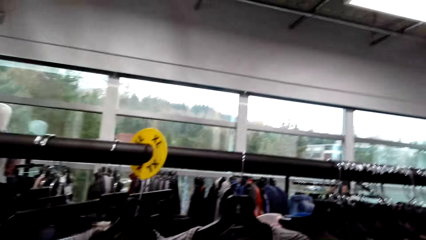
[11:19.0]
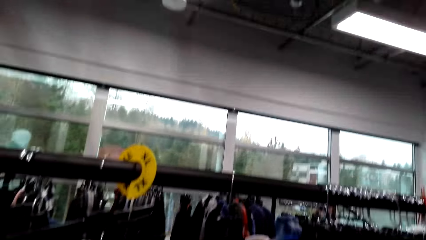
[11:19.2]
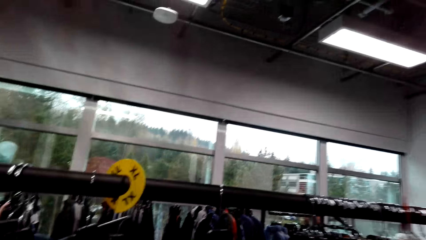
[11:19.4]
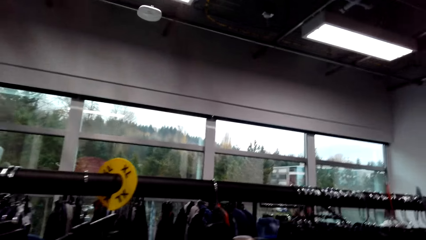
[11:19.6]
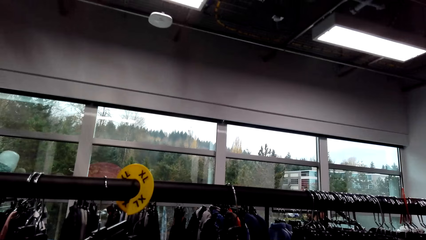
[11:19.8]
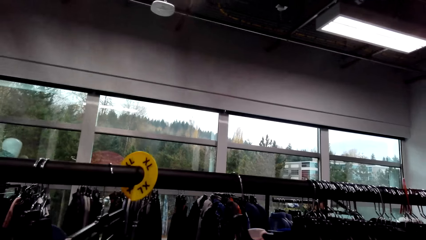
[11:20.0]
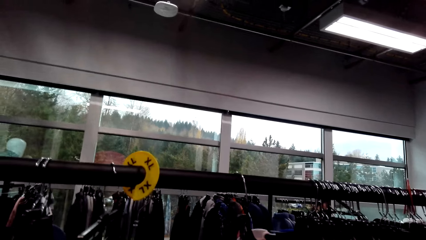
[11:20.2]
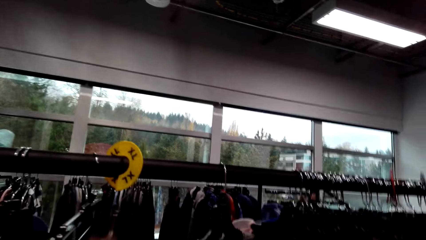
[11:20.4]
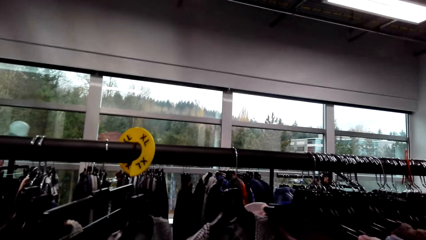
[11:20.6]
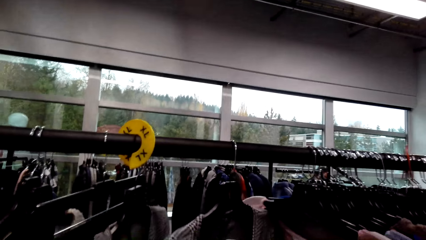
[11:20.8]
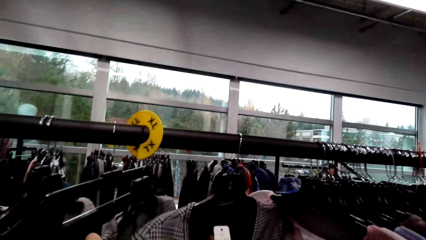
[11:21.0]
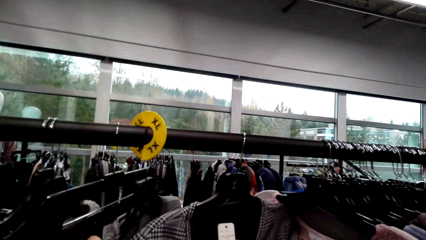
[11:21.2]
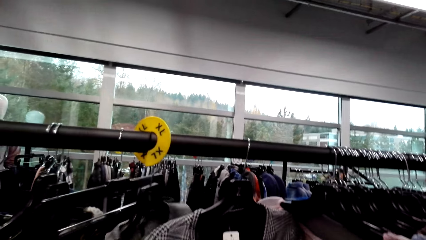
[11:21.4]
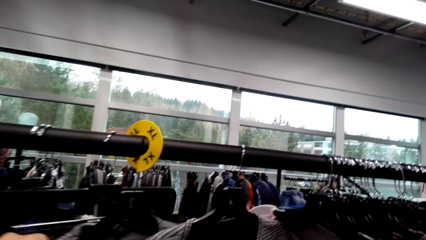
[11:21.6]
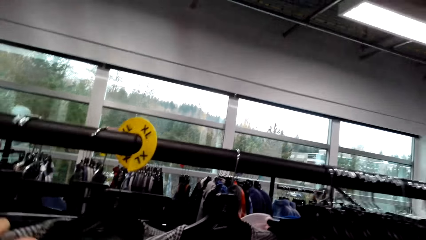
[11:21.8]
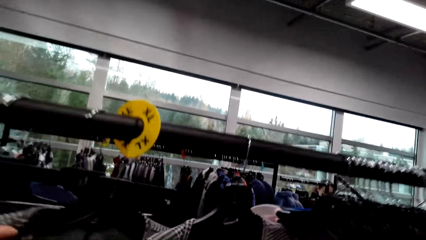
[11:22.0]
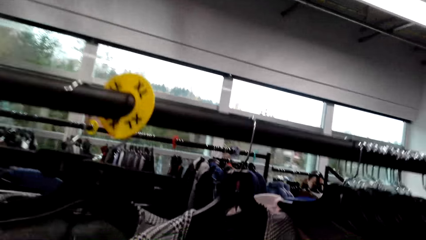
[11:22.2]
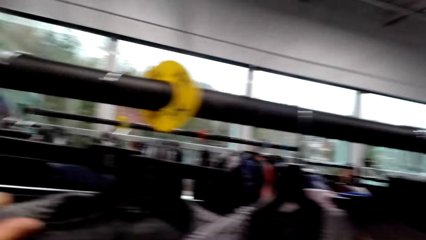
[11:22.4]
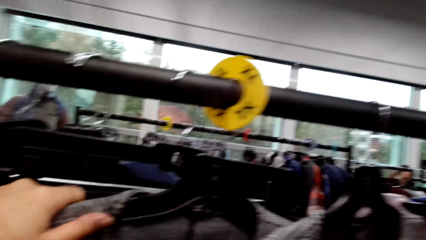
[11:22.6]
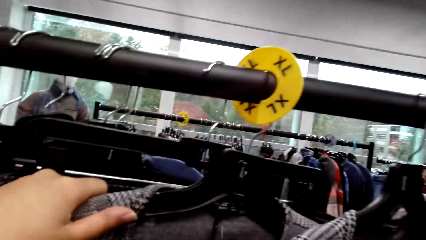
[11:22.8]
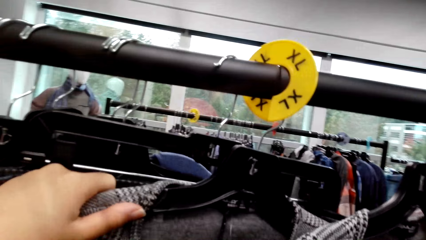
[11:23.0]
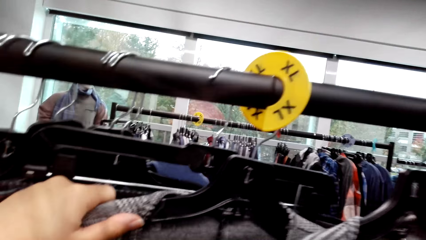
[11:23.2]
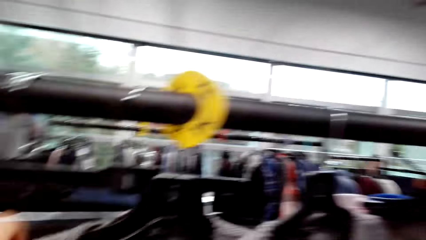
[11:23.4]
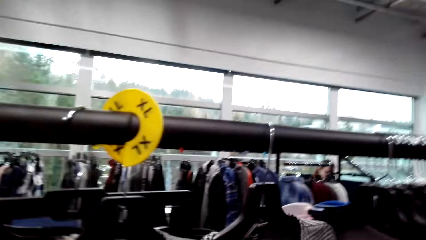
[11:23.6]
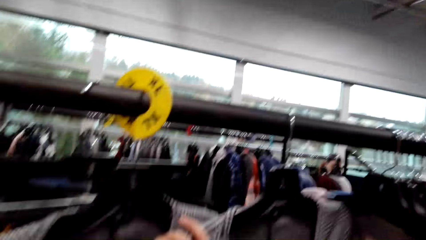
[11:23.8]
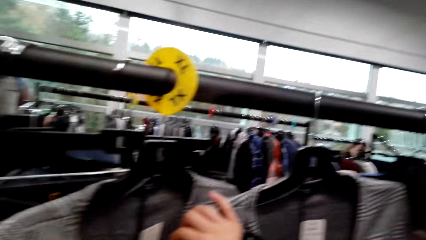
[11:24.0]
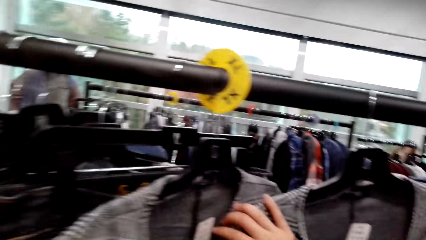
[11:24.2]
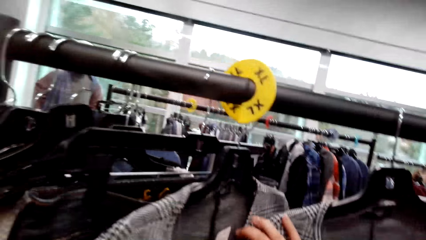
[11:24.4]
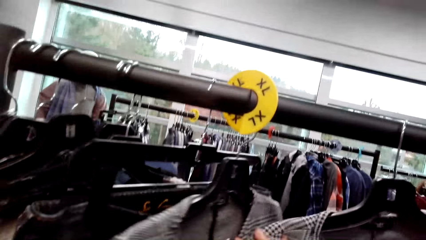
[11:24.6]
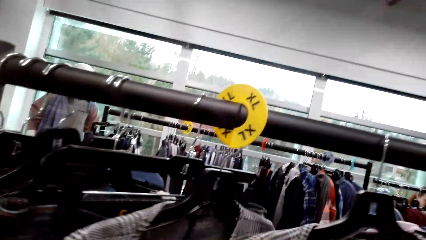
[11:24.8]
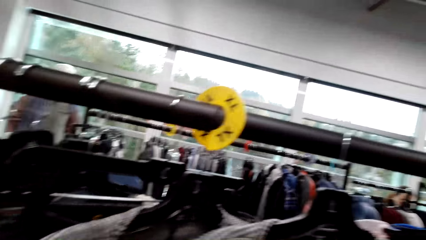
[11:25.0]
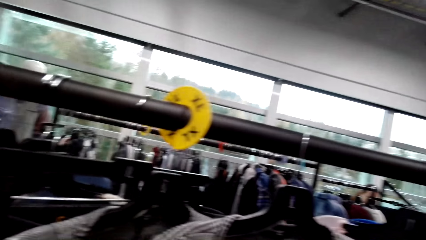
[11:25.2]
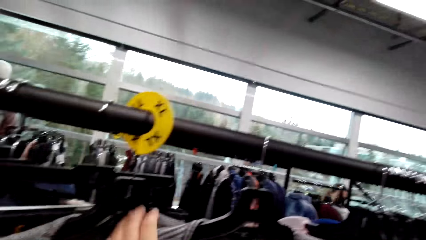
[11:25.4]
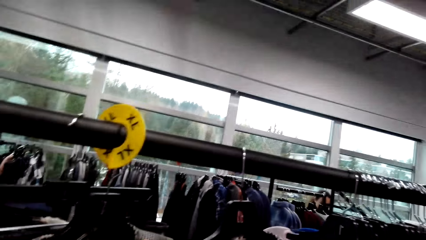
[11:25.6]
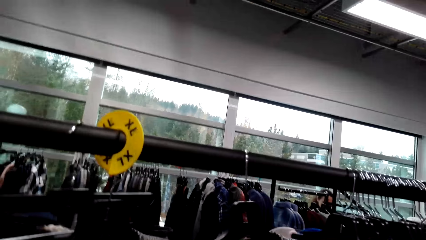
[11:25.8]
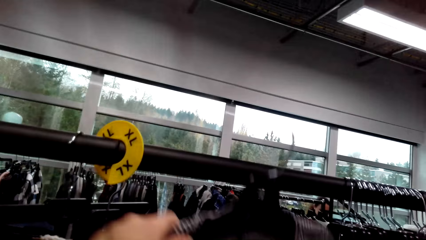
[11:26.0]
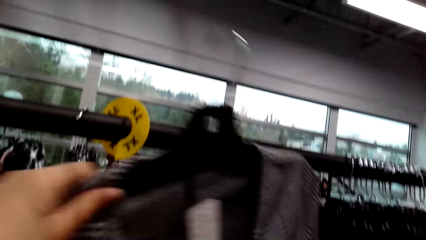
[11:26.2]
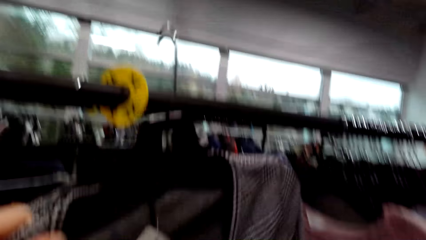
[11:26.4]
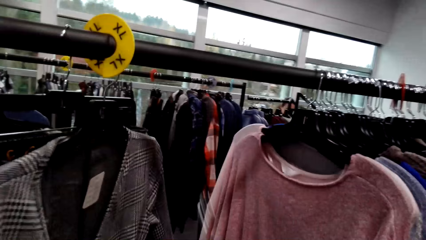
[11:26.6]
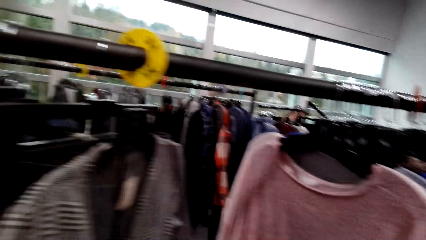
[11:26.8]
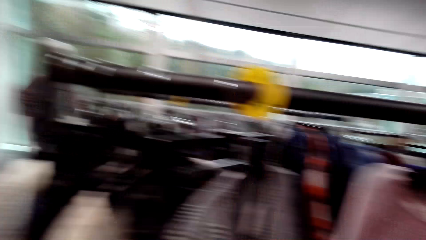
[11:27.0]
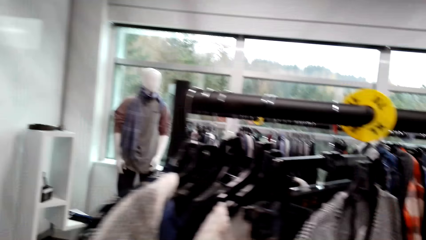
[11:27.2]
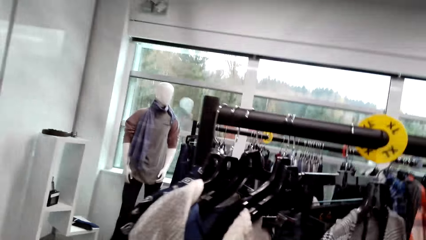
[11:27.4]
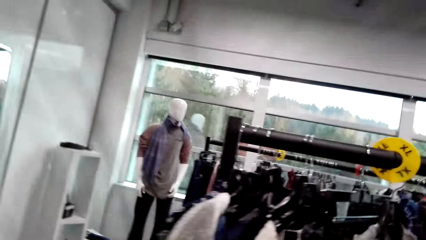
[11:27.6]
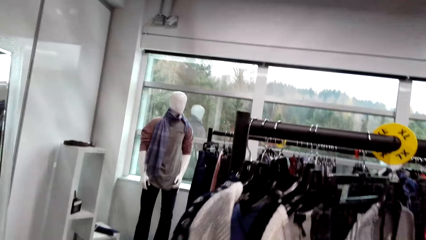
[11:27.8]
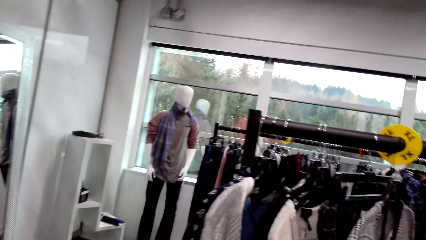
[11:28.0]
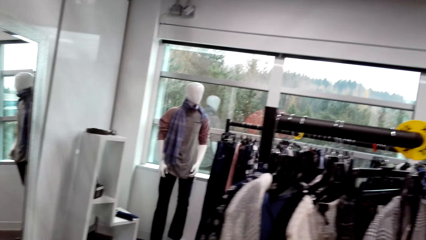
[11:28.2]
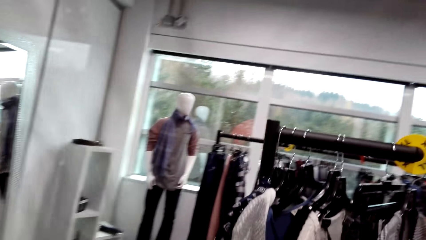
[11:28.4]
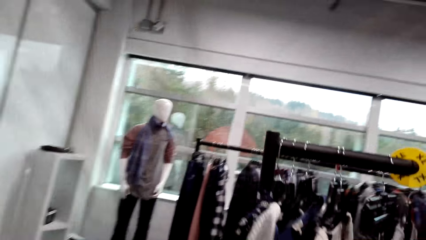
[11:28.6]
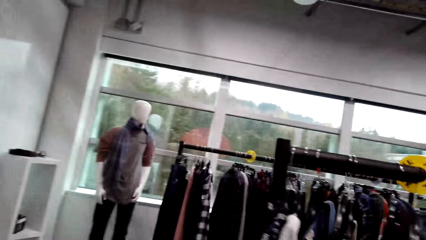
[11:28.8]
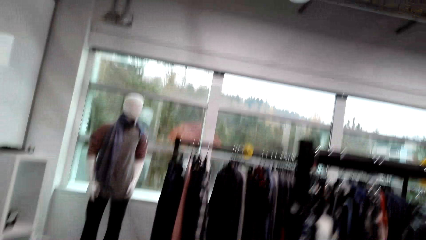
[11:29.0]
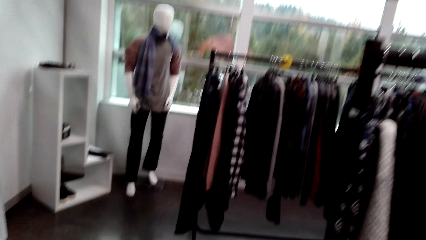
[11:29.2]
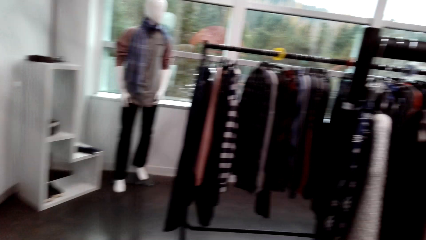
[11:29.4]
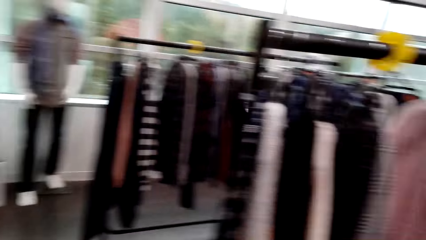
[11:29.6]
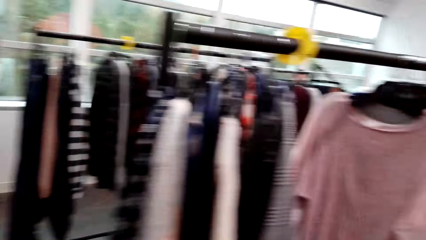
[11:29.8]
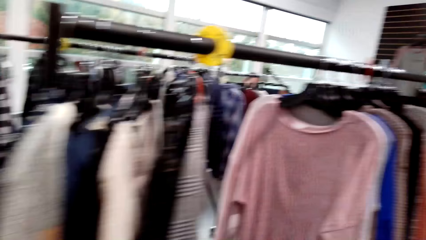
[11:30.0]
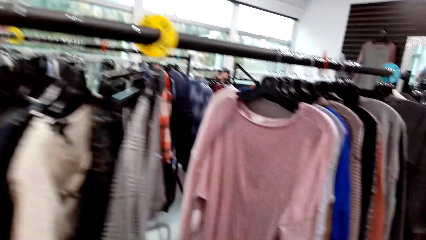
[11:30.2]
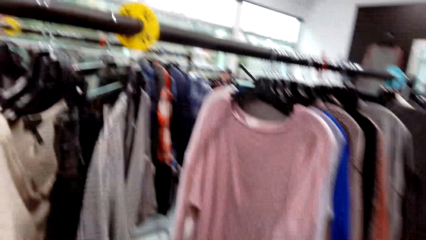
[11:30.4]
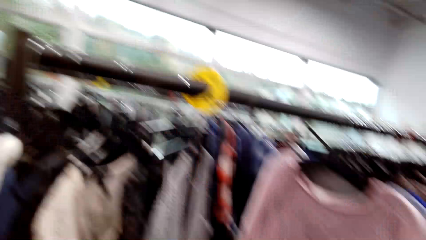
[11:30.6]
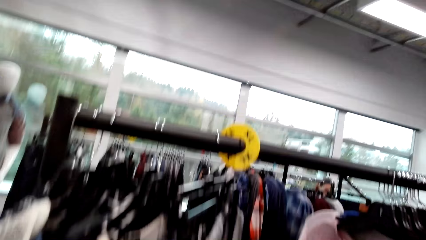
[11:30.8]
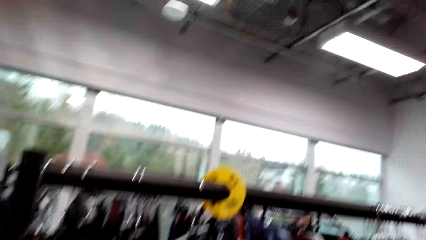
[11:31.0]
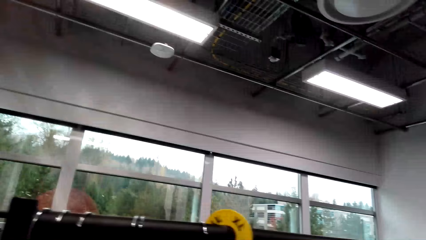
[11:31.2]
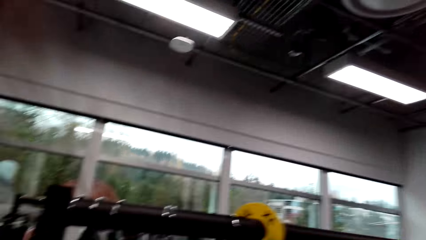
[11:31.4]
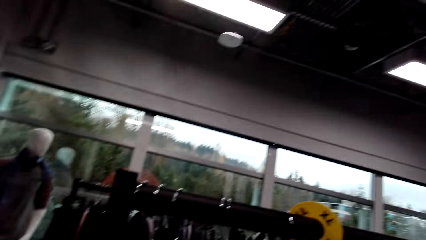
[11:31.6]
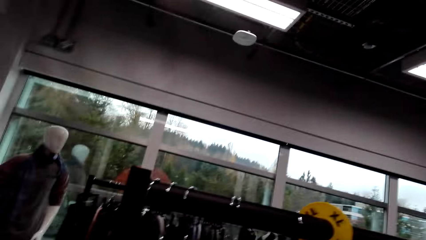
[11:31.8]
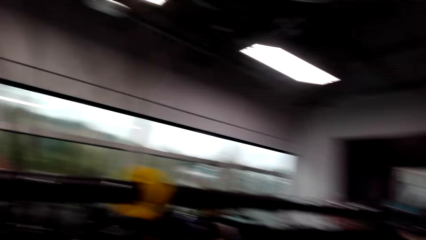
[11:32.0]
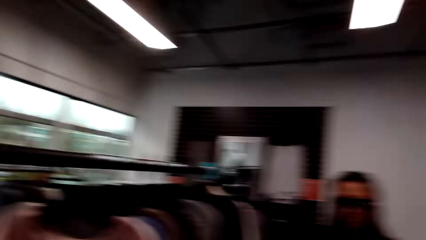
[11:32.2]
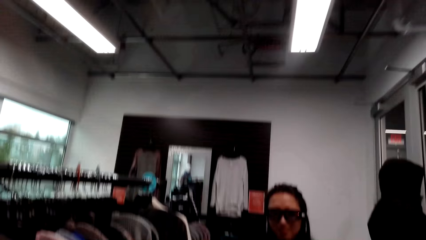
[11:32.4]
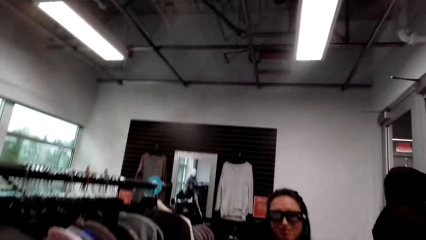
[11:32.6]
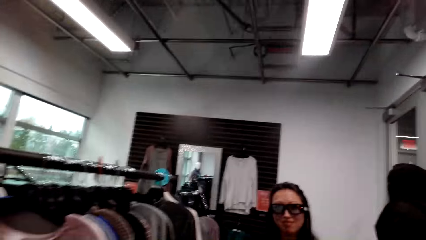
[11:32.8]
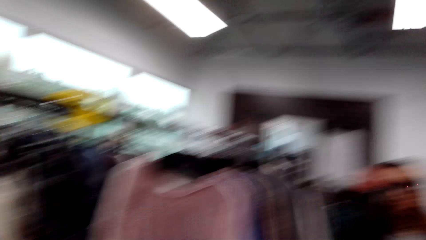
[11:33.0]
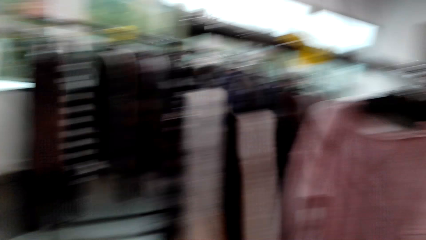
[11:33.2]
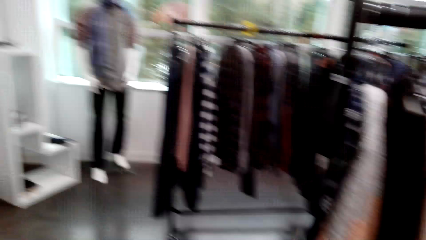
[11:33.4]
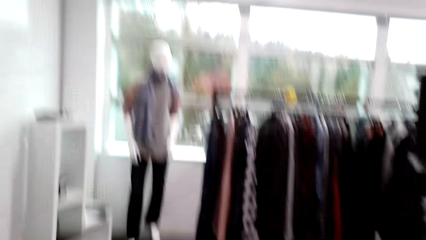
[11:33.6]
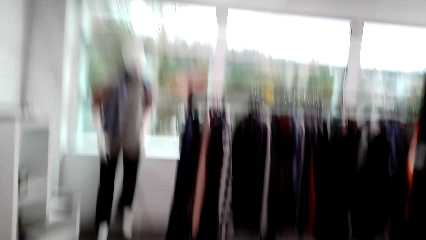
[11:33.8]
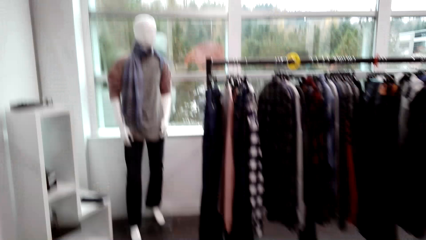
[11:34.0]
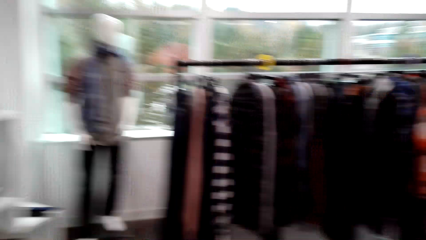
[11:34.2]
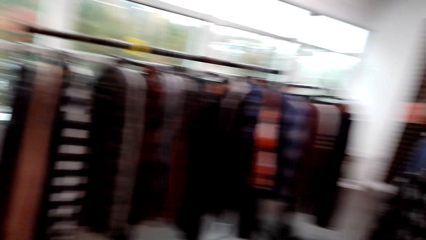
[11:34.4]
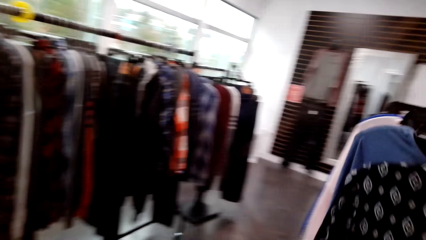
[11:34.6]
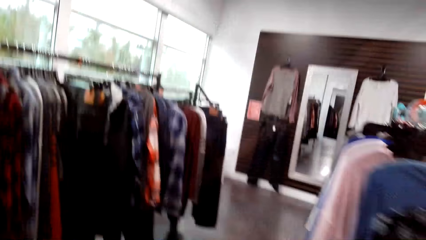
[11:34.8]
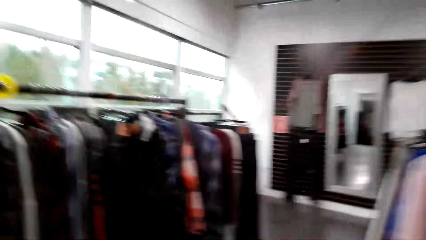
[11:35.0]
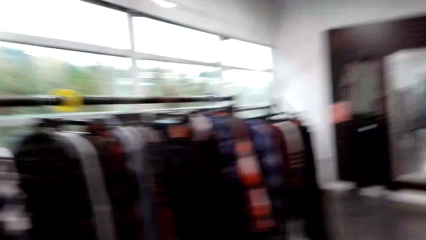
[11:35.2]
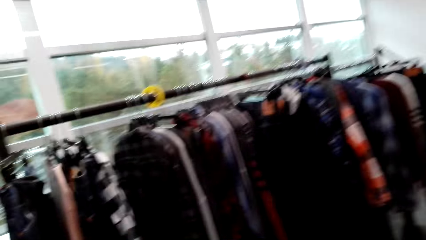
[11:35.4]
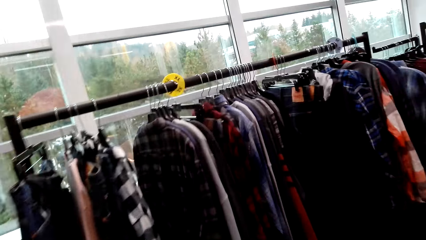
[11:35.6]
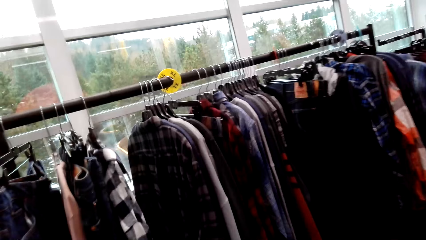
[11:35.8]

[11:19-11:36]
The camera wearer picks up a cloth. They look around.
